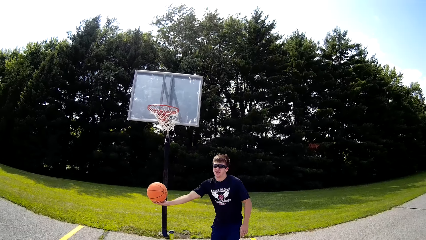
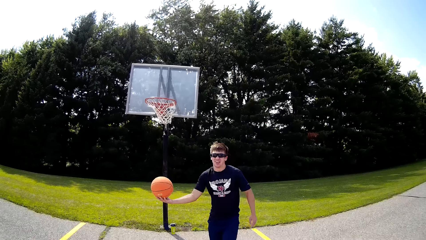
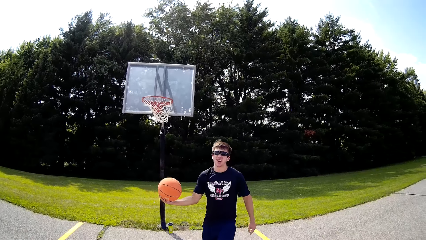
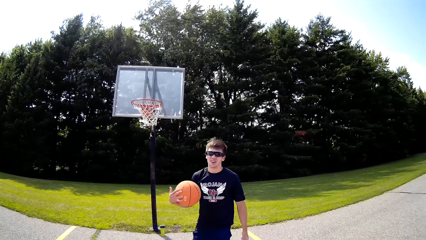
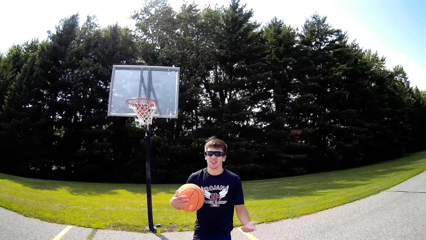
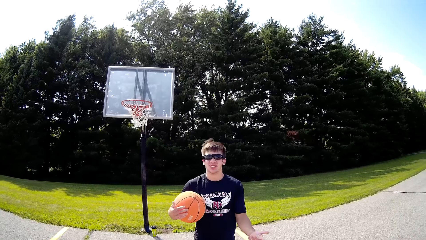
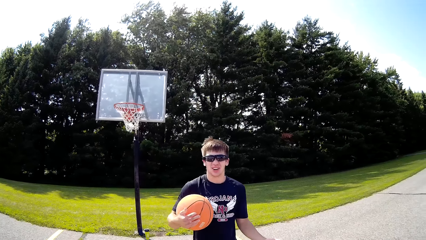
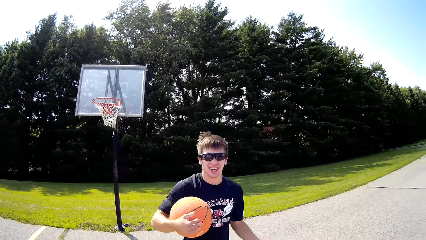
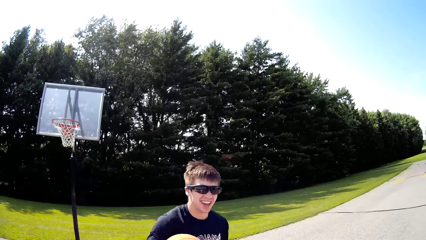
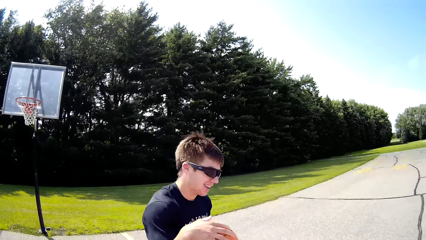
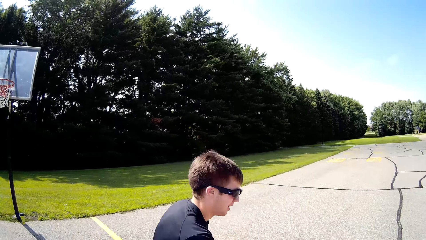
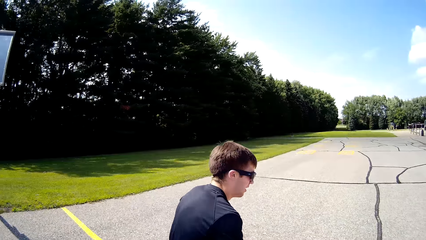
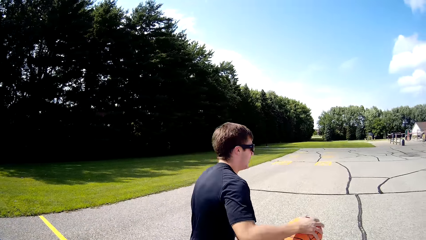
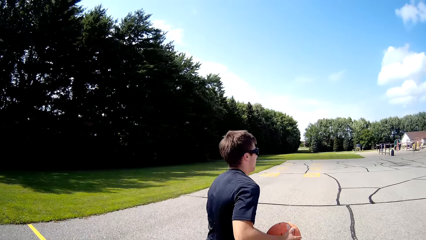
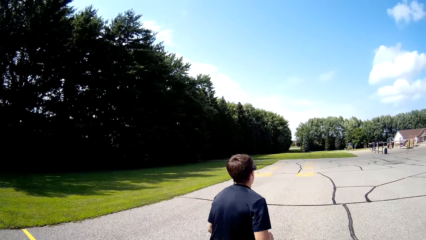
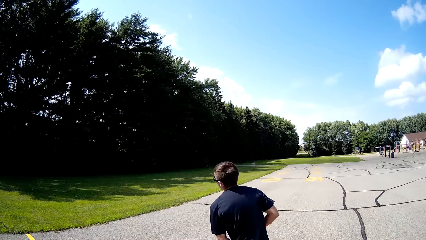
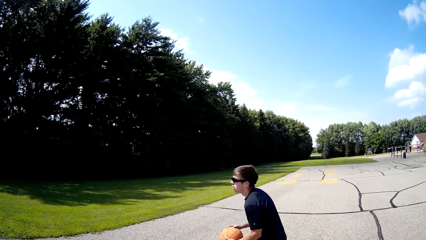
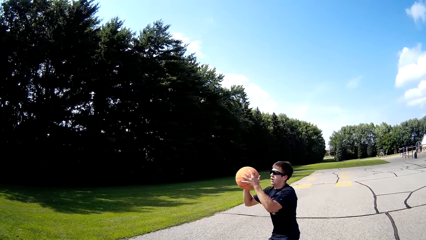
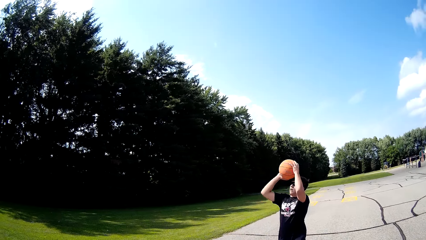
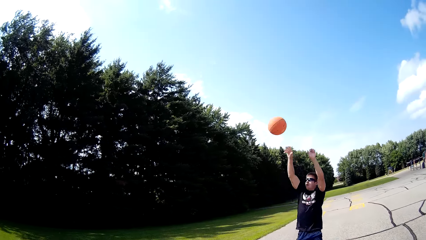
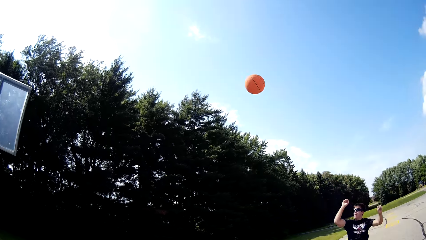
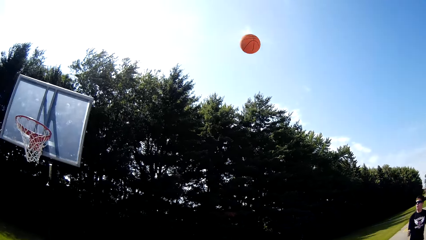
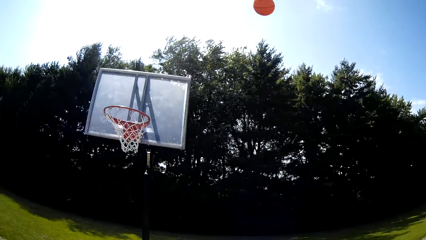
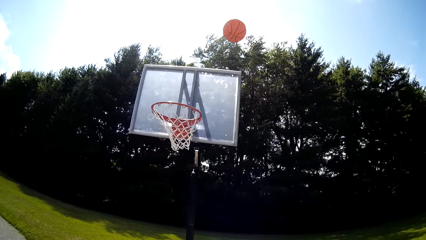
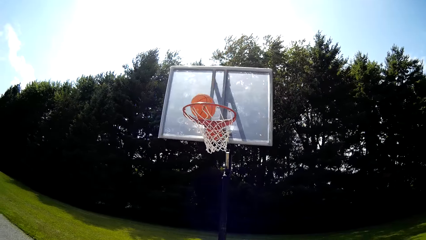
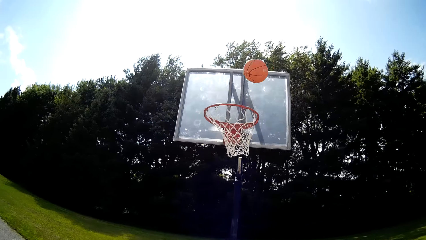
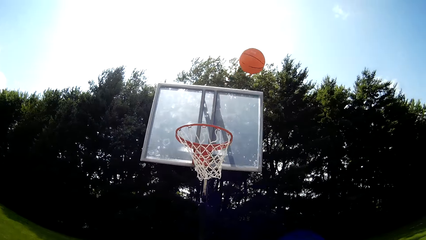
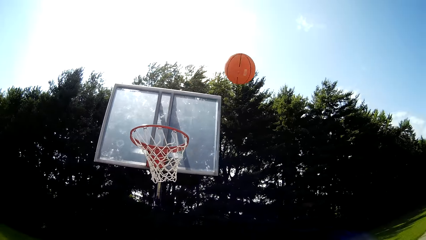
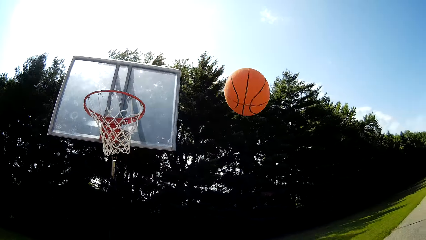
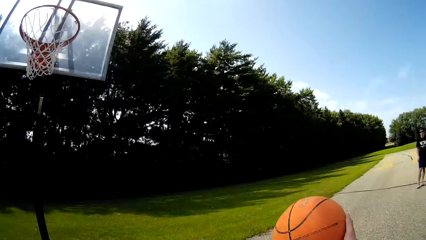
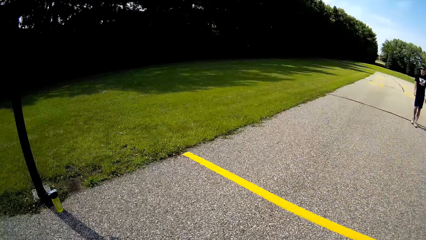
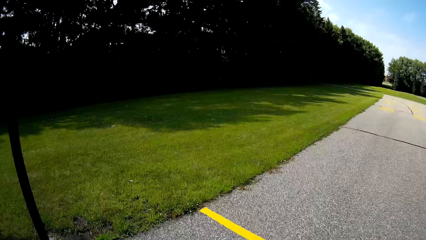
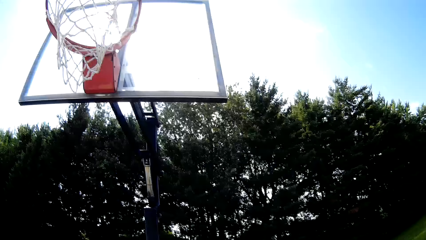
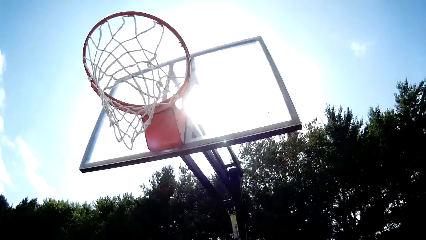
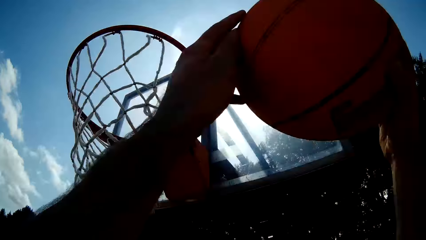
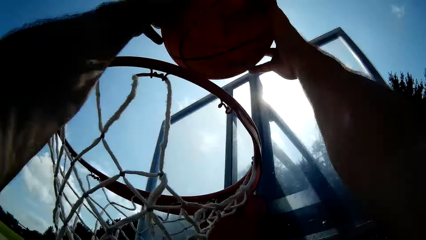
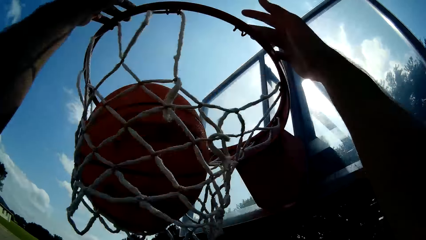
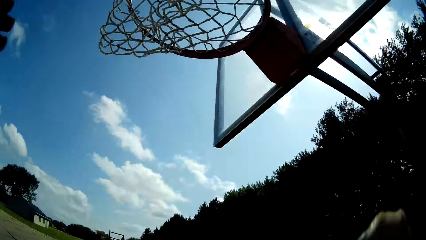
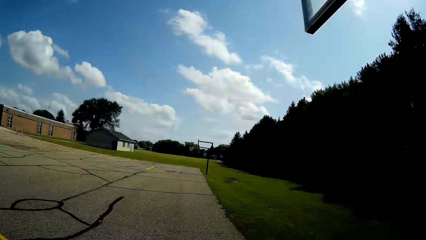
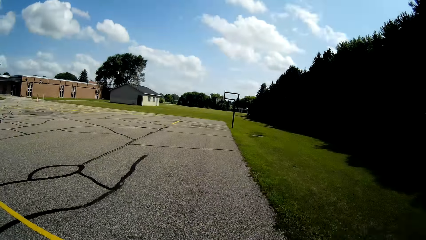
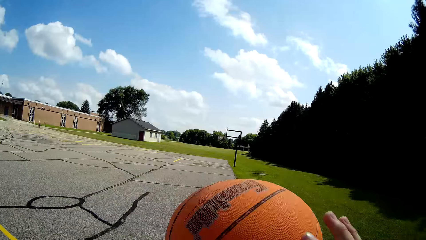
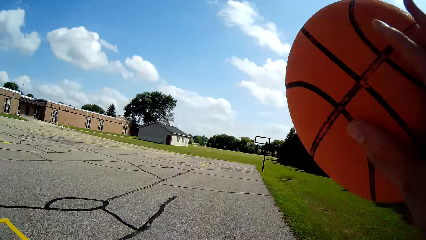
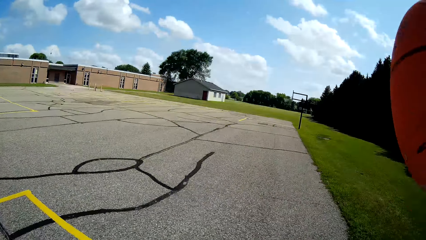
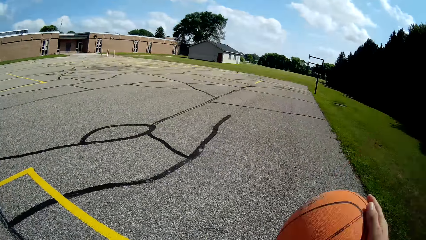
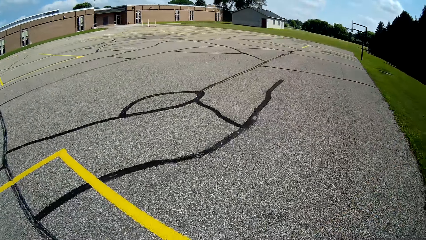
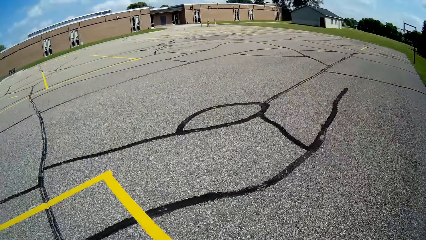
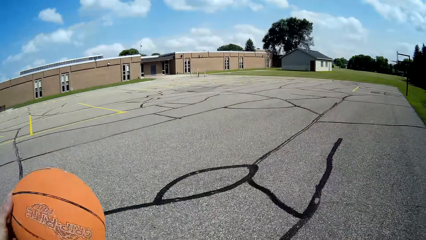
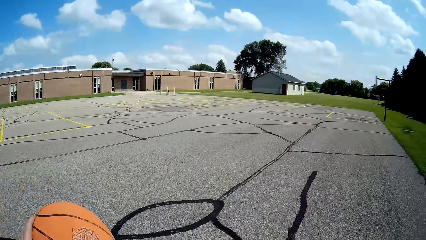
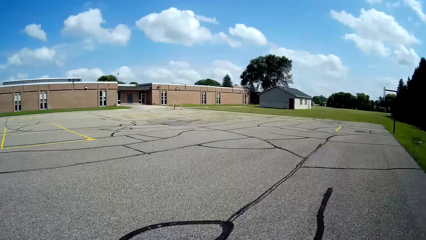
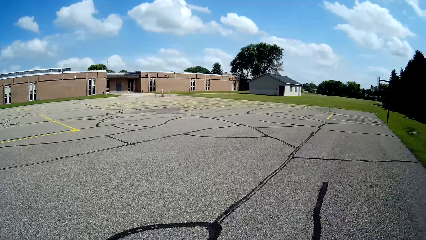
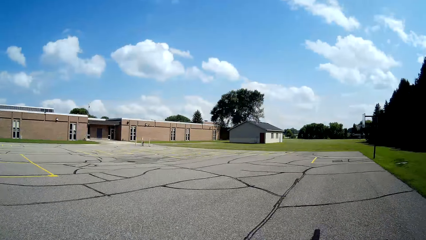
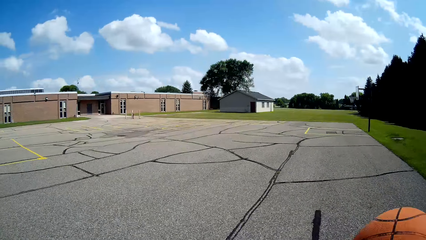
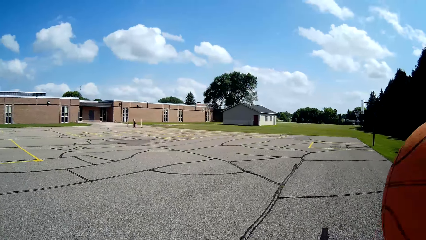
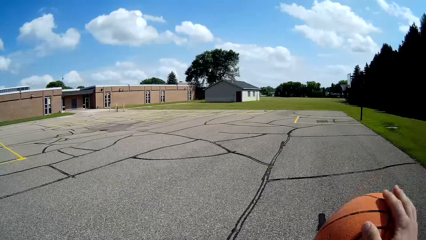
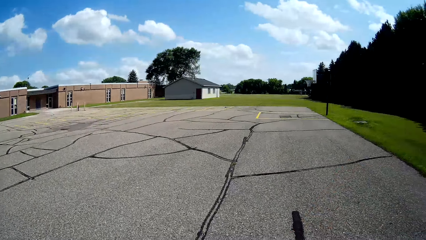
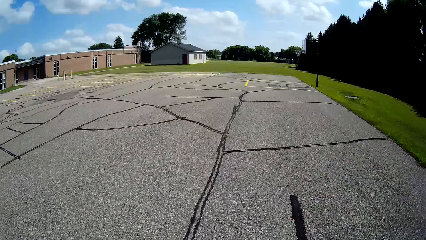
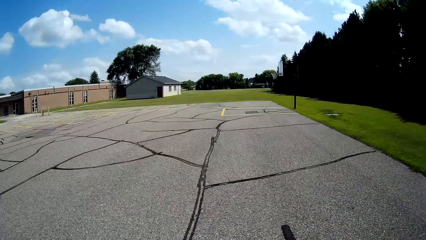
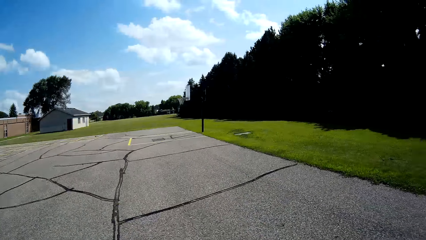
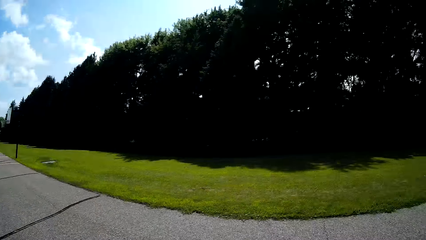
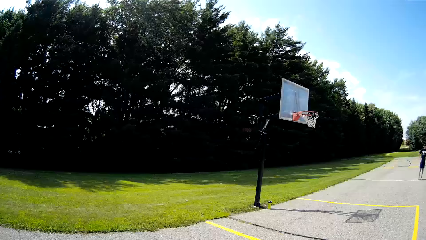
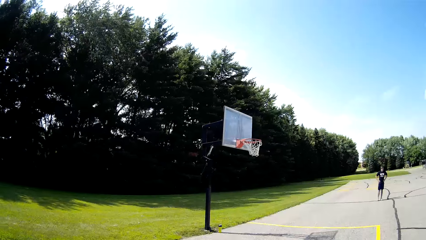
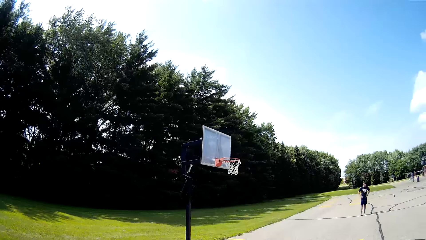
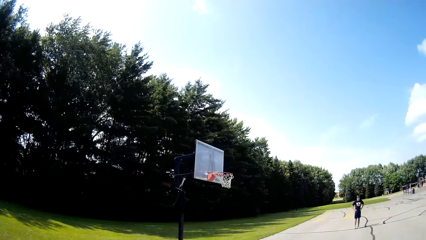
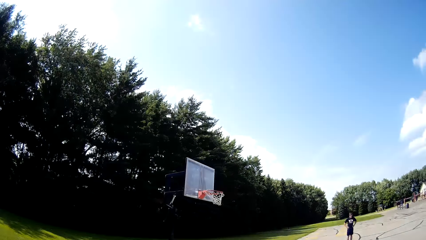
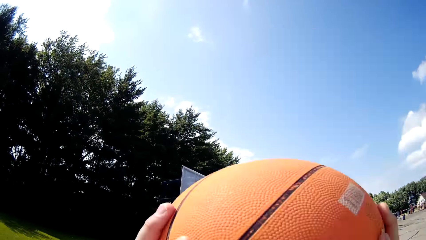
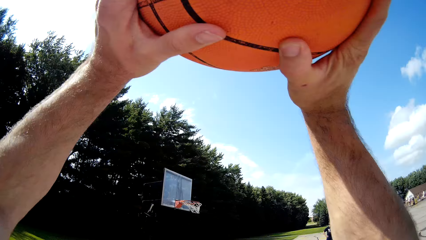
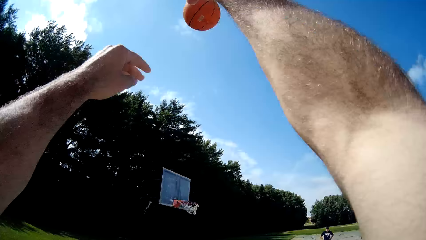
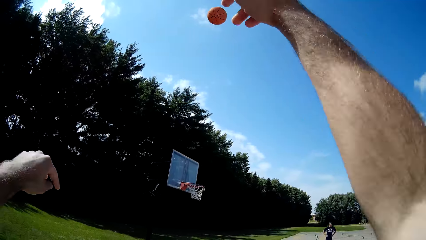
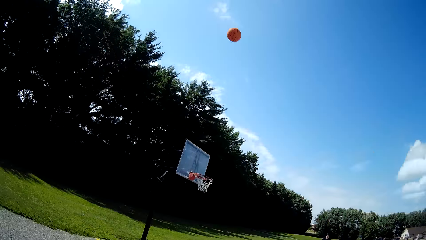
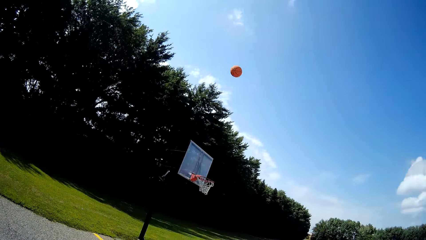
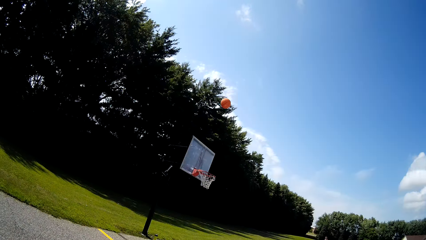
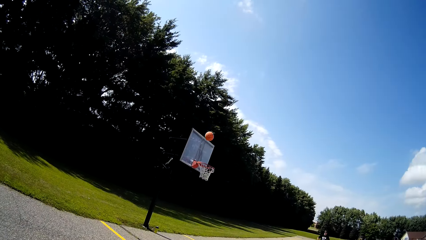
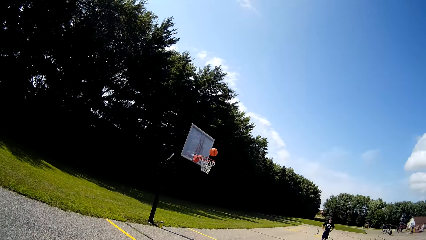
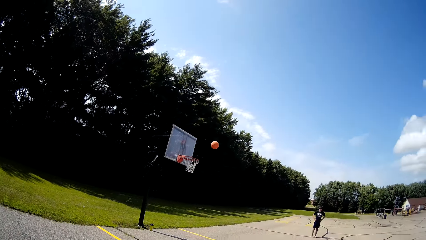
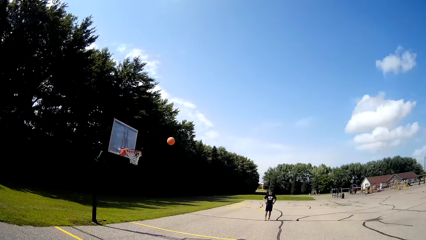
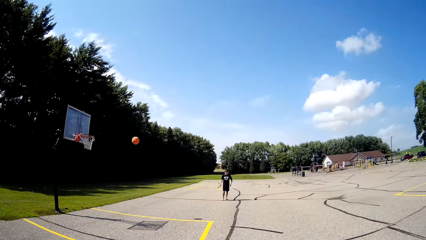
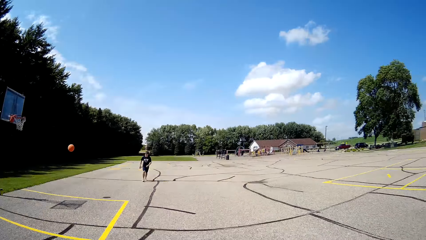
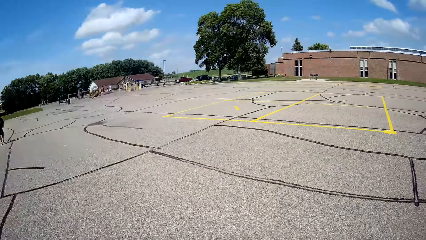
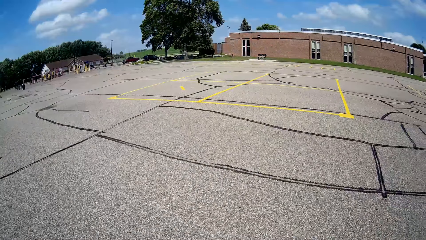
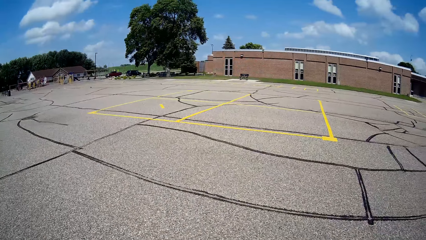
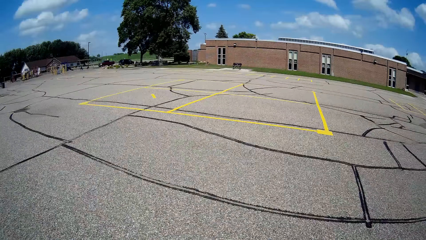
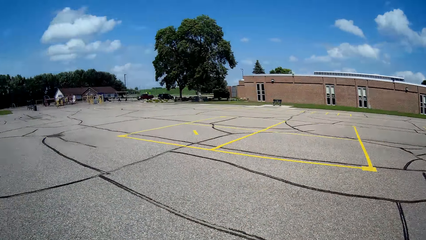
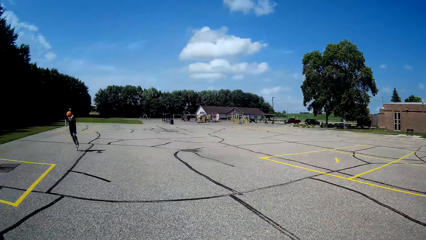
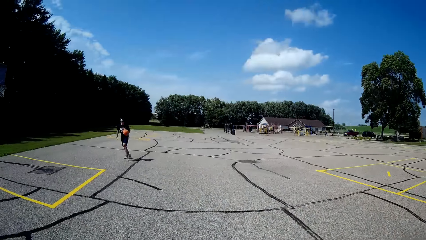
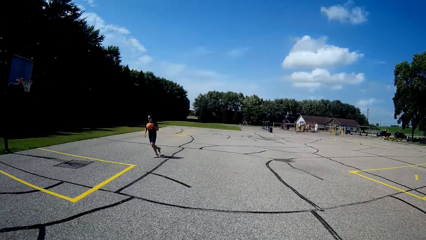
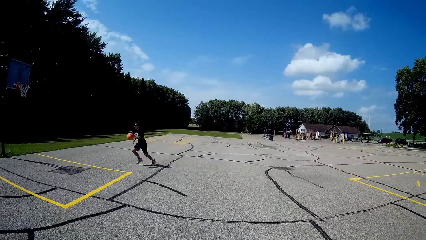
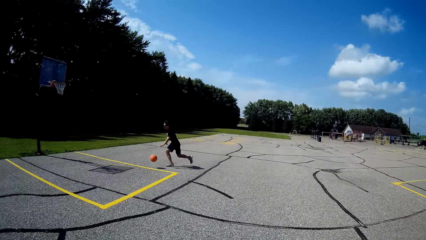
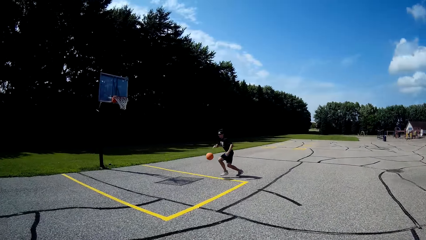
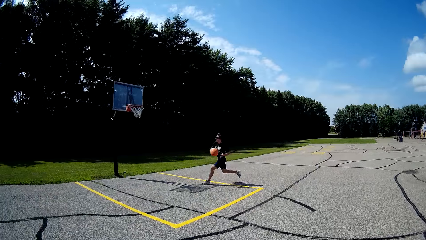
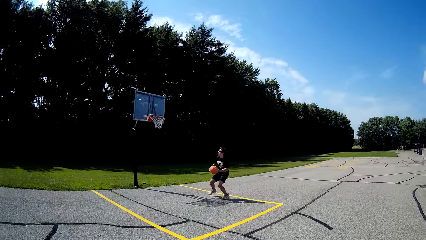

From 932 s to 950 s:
The man holds the ball and catches the ball. The camera wearer converses with the man. The man shoots the ball. The camera wearer looks at the ball. They catch the ball. They shoot the ball. They catch the ball. The man throws the ball through the hoop. The camera wearer dribbles the ball. They shoot the ball. The man throws the ball. The man catches the ball.
